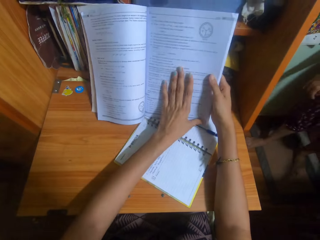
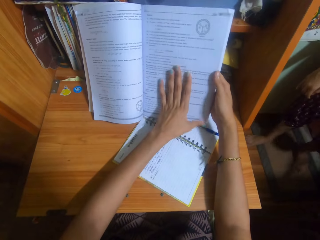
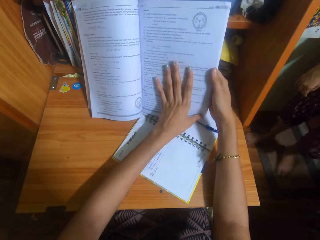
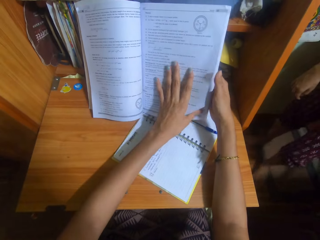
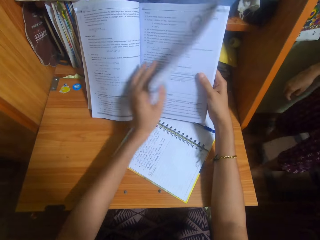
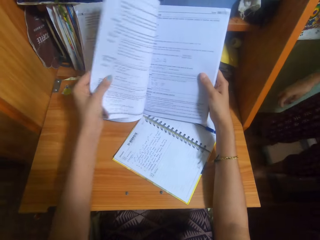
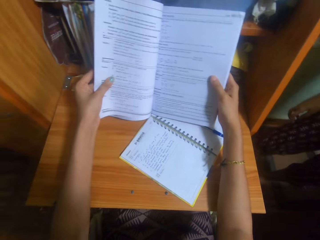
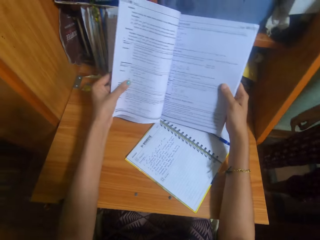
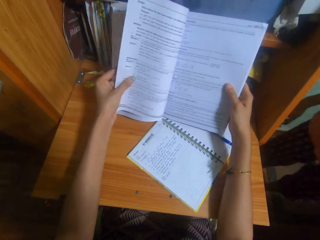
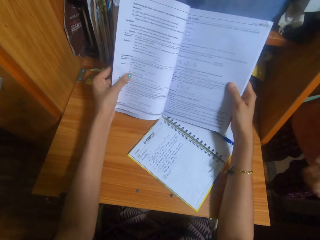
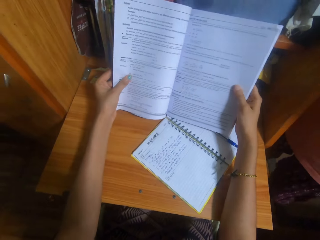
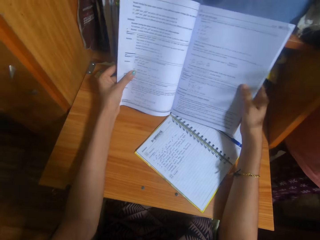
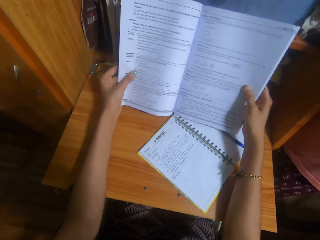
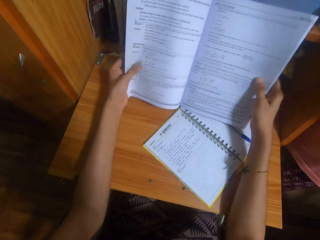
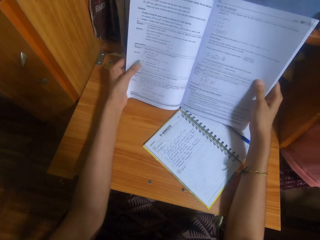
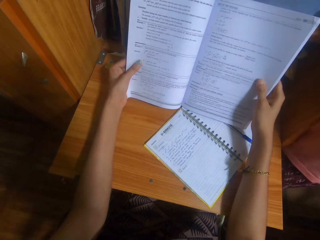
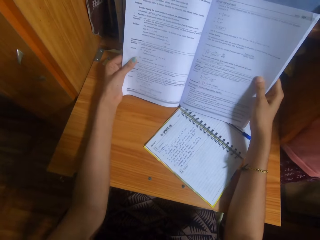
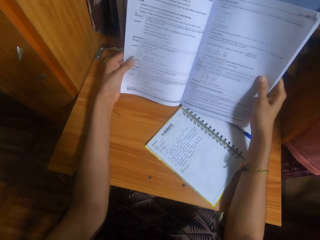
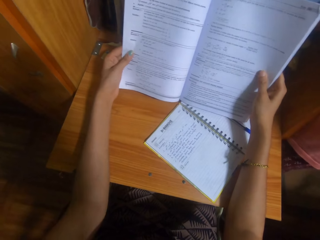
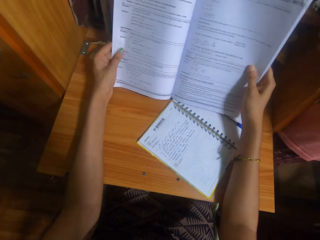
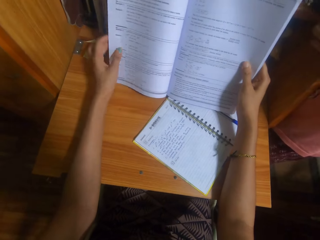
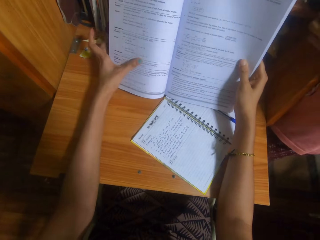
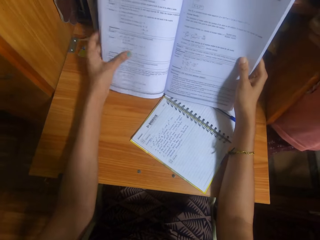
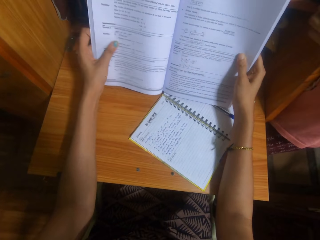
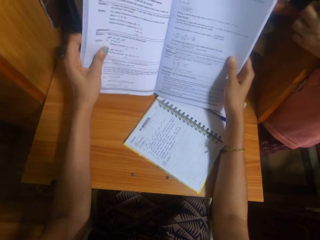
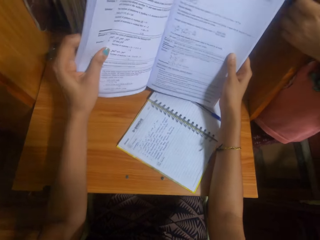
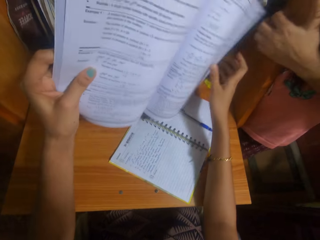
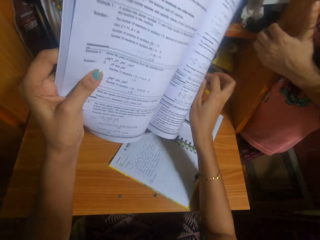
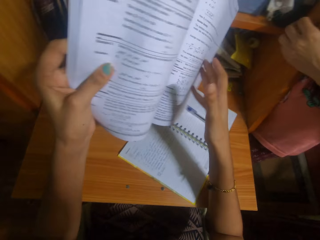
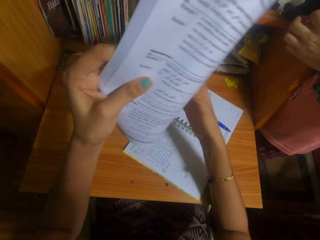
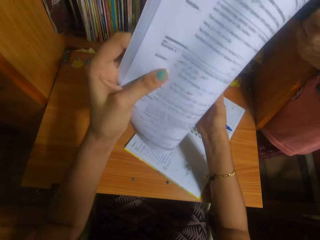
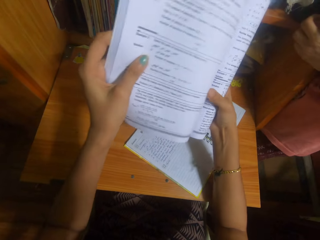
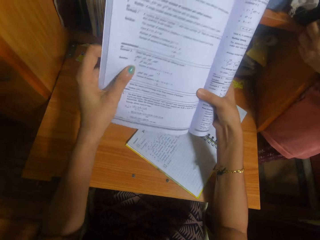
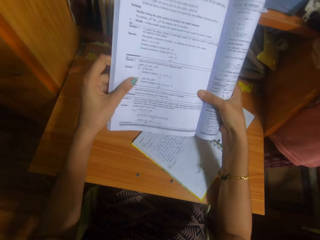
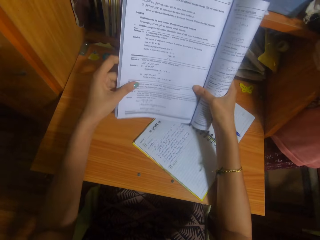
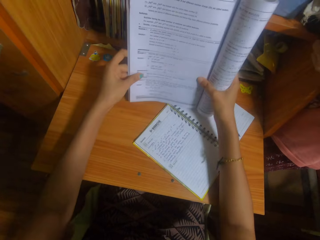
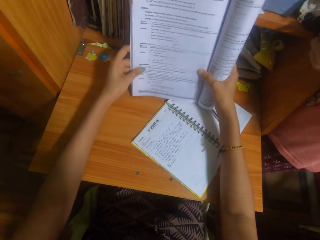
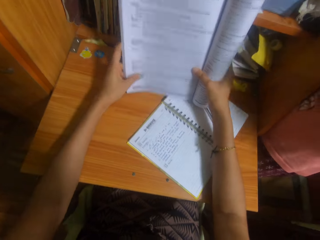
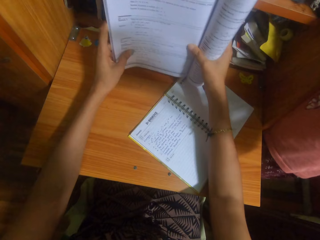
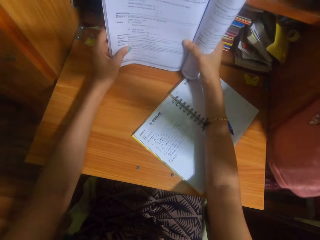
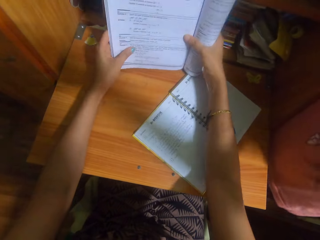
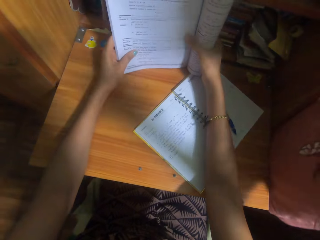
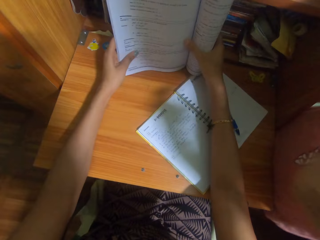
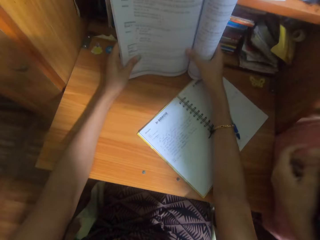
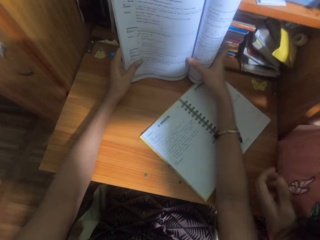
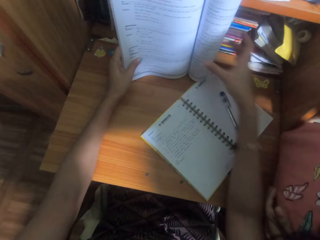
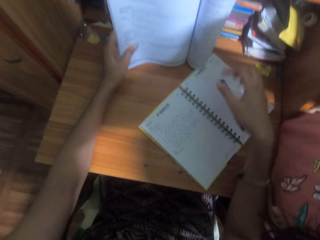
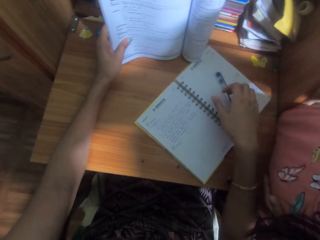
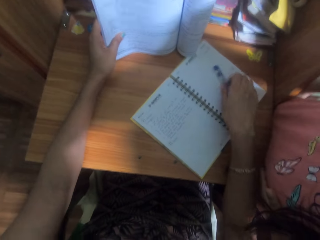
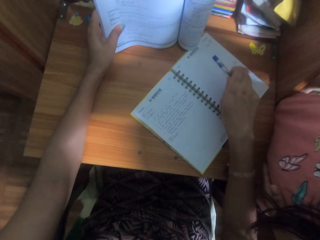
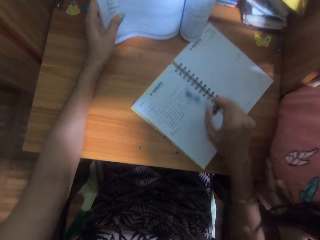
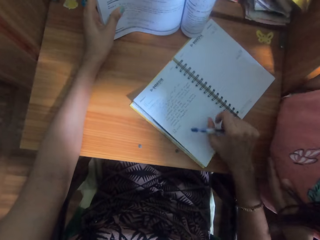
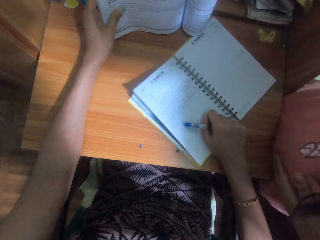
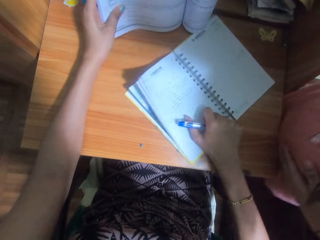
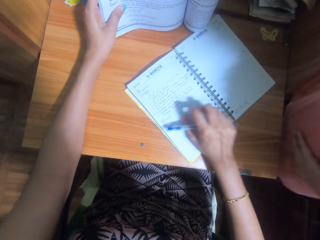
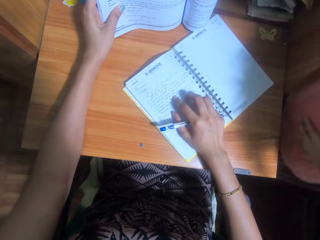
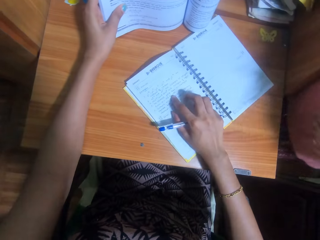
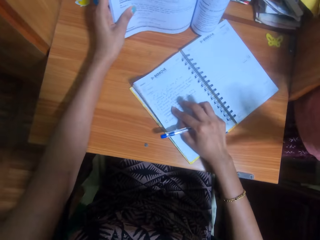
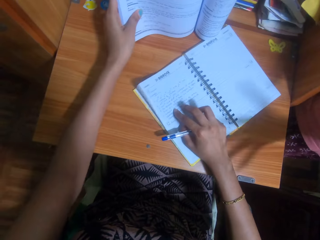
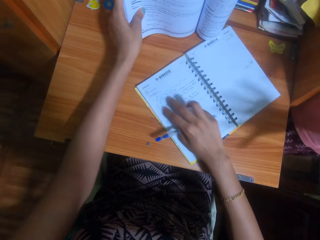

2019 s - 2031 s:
The camera wearer flips a page of the textbook with her left hand. She holds the textbook's pages with her hands. She picks up the textbook from the table with her hands, folds the textbook's pages with her hands, and drops the textbook on the table with her hands. The woman leans towards the camera wearer. The camera wearer picks up the pen from the notebook with her right hand. She adjusts the notebook on the table with her right hand.

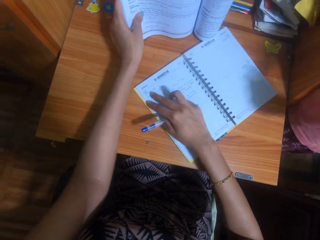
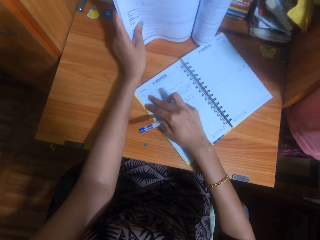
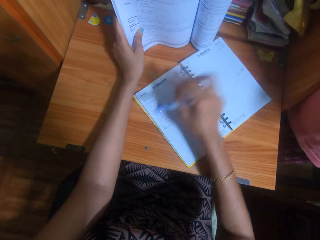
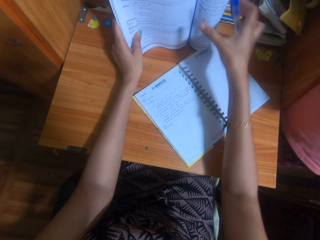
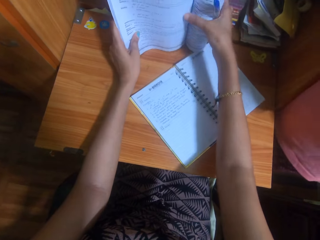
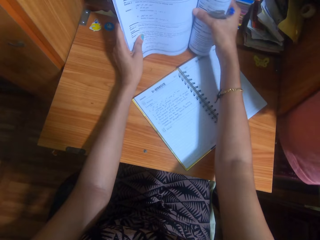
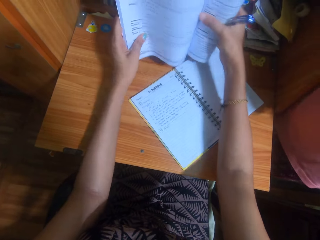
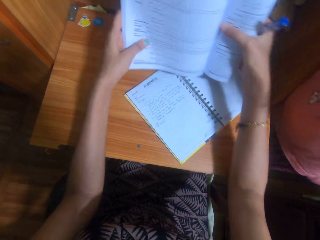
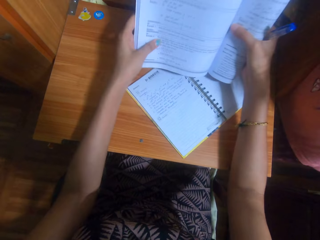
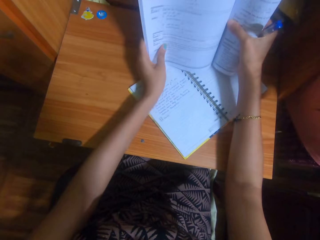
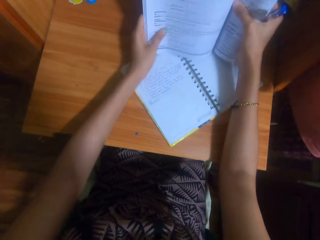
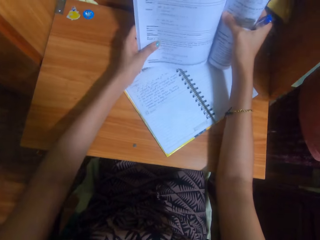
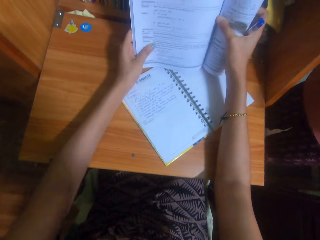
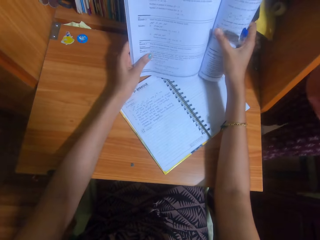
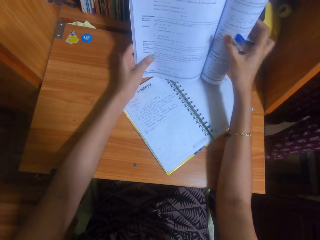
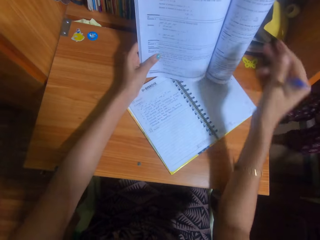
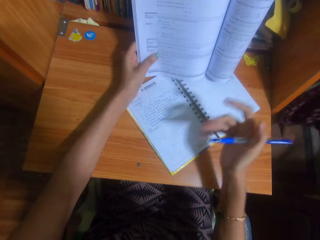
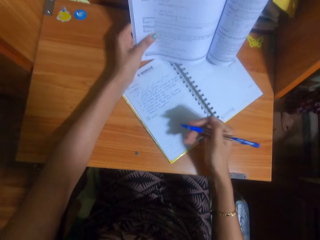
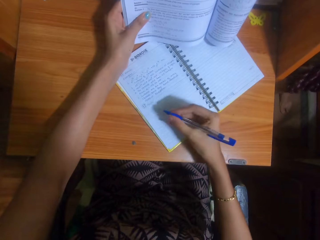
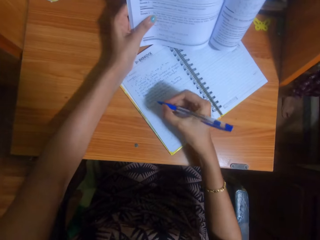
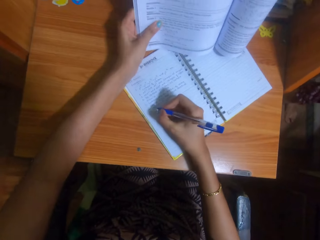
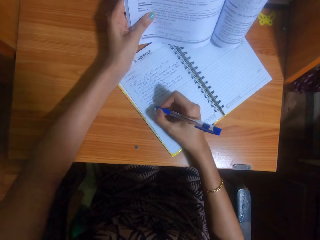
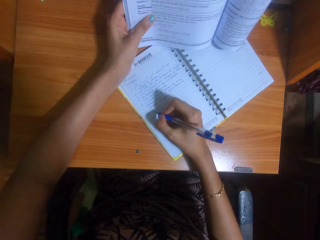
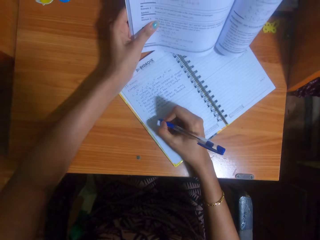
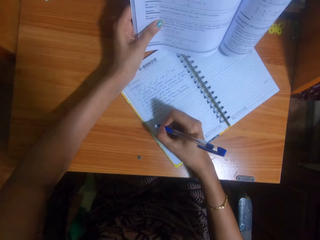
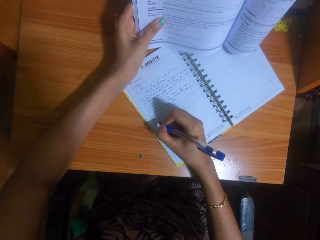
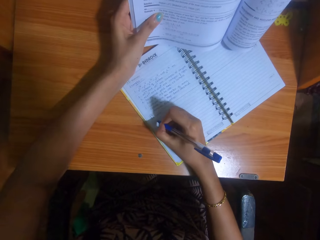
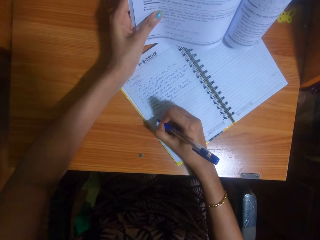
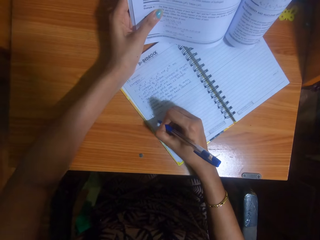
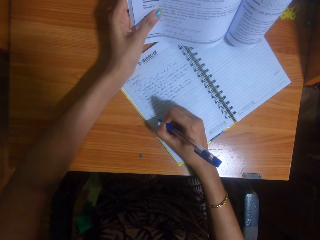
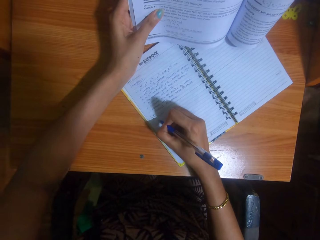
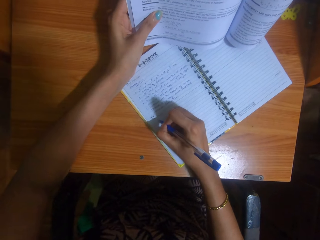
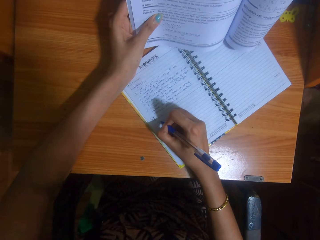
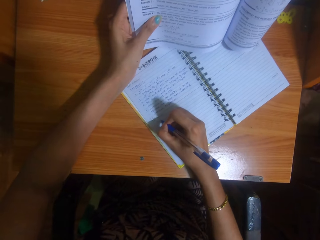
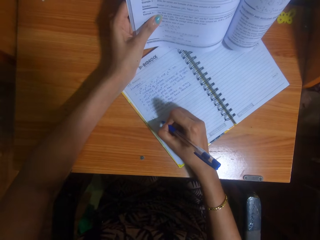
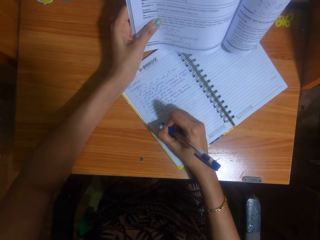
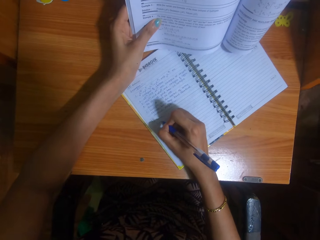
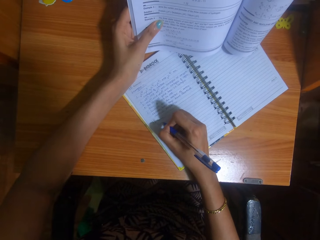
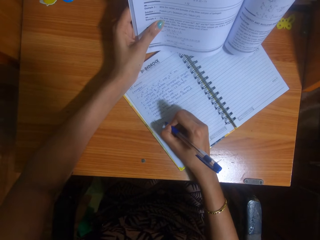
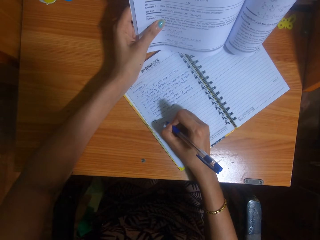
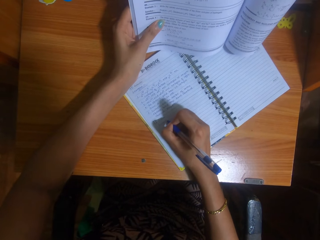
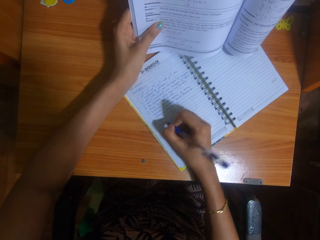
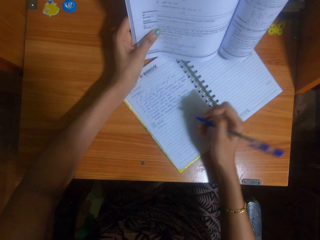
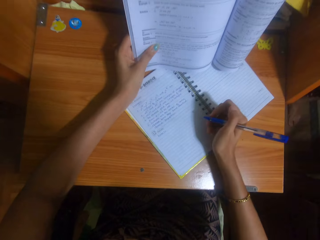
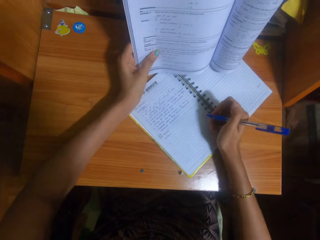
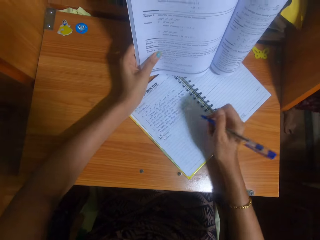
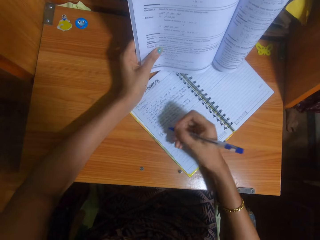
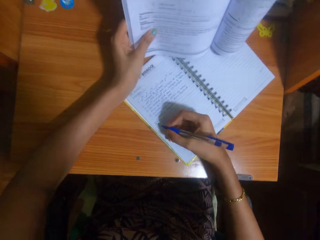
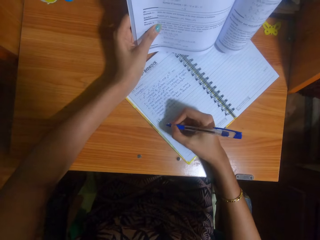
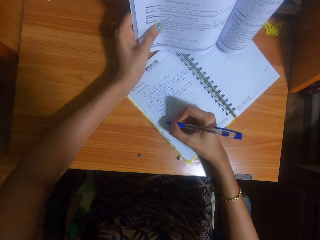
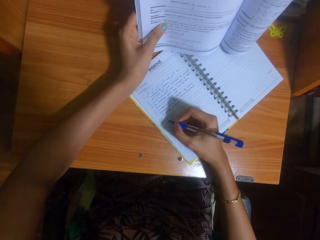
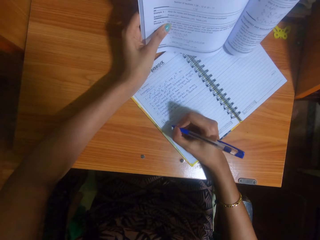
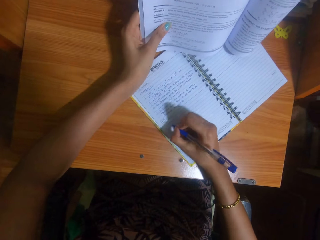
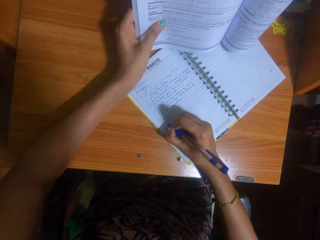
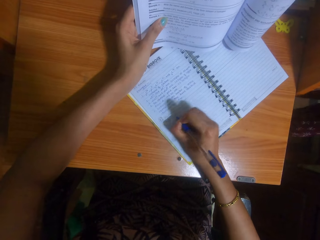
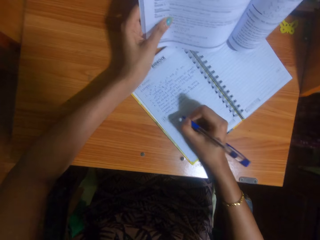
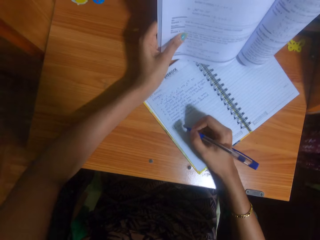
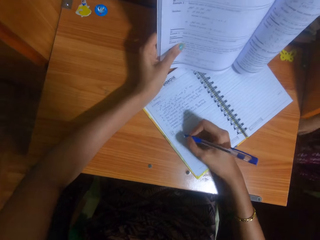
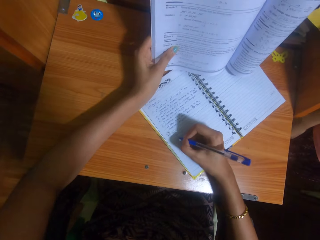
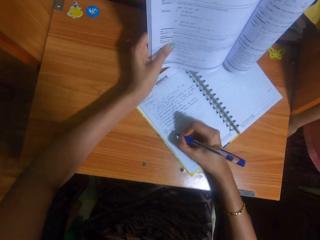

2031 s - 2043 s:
The camera wearer adjusts the notebook's position with her hands. She removes her right hand from the textbook on the table. She writes on the notebook with the pen in her right hand. She adjusts the notebook on the table with her right hand.
